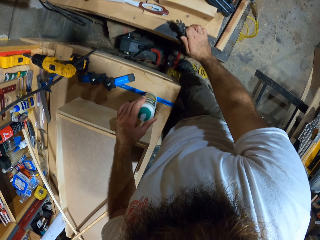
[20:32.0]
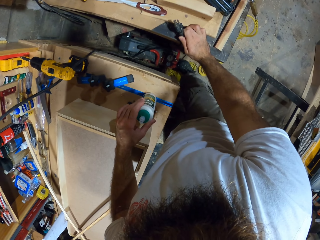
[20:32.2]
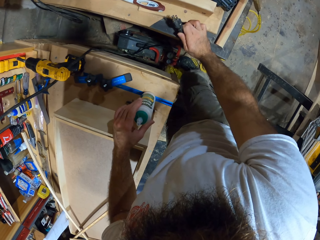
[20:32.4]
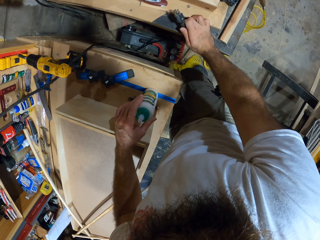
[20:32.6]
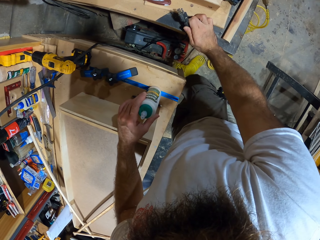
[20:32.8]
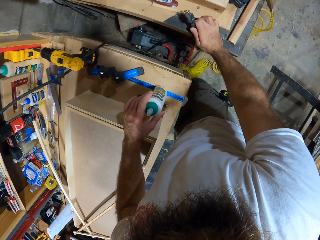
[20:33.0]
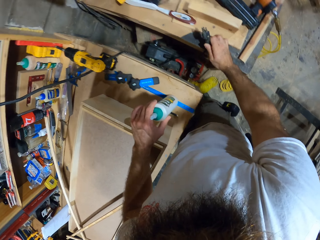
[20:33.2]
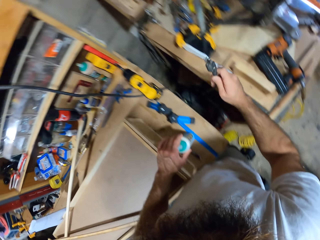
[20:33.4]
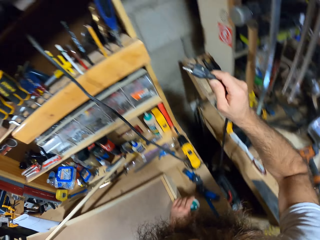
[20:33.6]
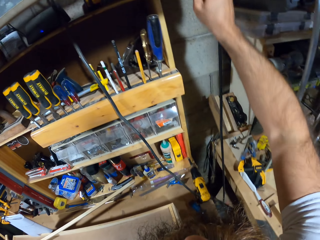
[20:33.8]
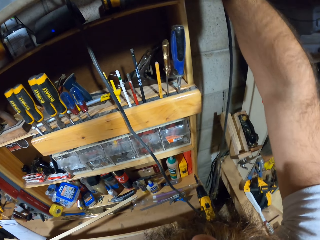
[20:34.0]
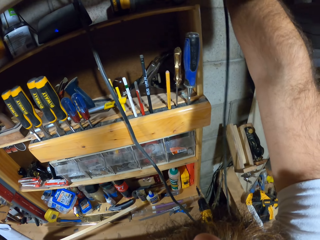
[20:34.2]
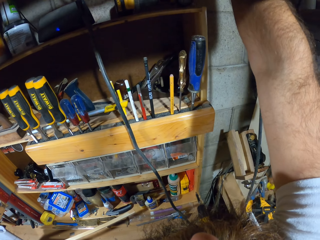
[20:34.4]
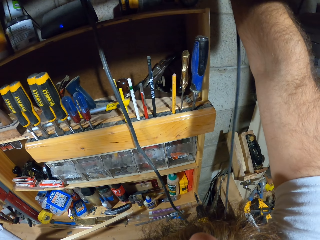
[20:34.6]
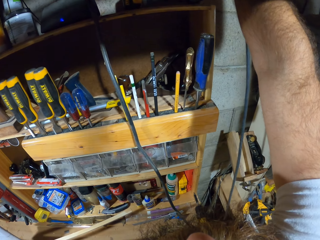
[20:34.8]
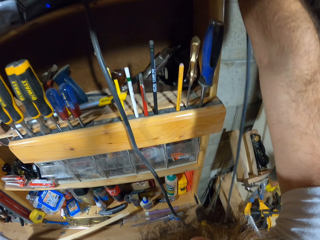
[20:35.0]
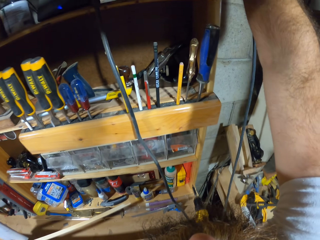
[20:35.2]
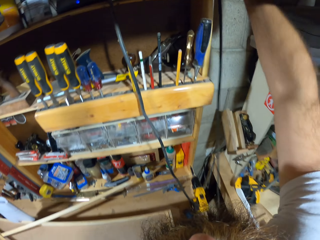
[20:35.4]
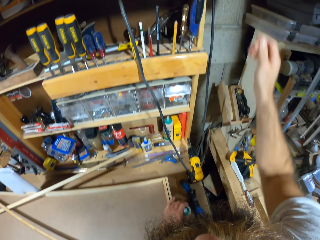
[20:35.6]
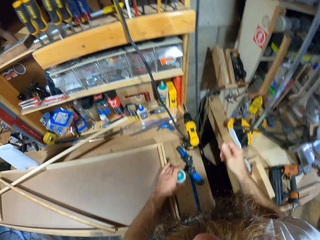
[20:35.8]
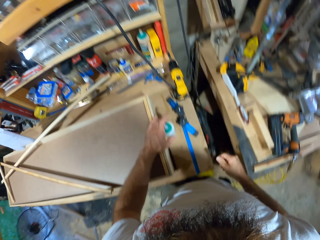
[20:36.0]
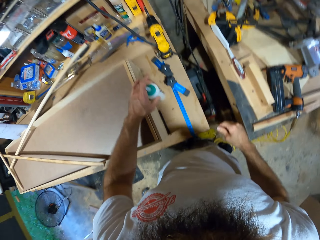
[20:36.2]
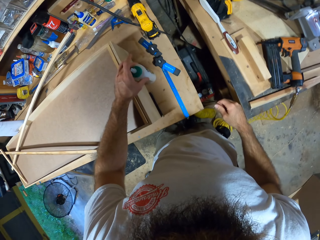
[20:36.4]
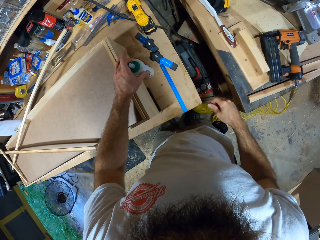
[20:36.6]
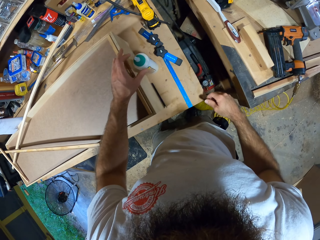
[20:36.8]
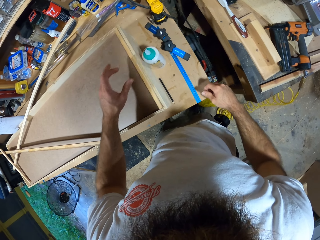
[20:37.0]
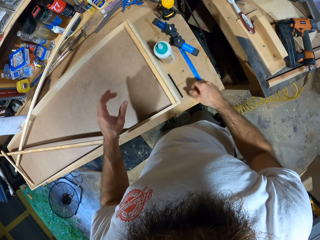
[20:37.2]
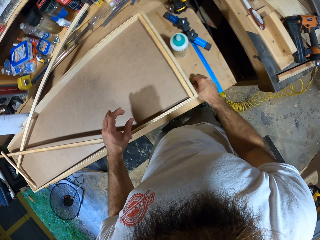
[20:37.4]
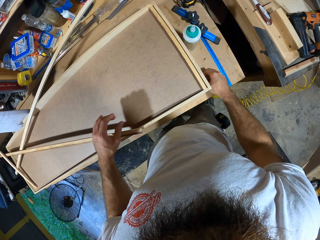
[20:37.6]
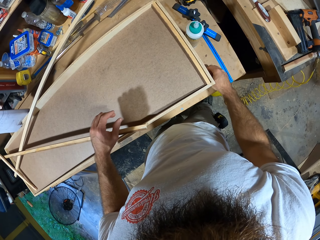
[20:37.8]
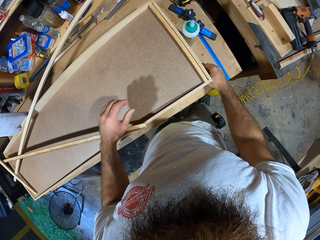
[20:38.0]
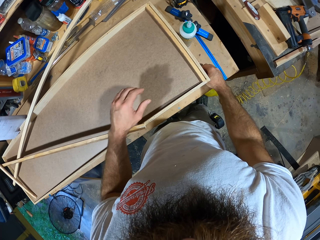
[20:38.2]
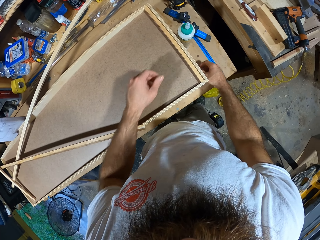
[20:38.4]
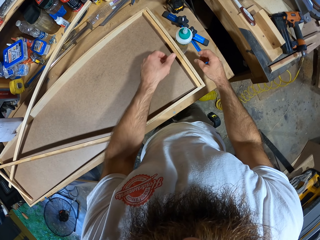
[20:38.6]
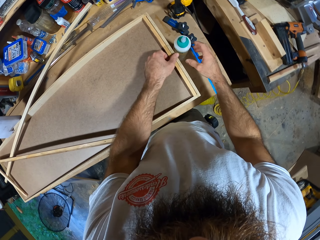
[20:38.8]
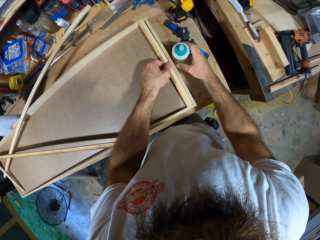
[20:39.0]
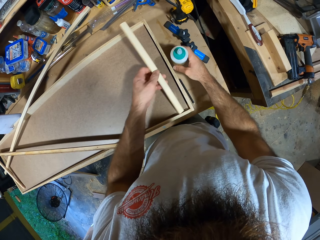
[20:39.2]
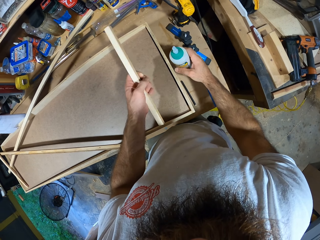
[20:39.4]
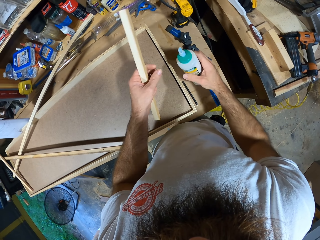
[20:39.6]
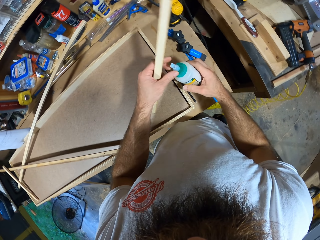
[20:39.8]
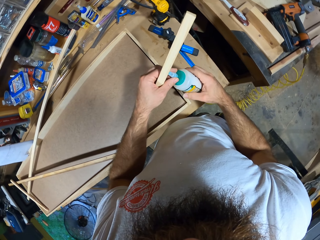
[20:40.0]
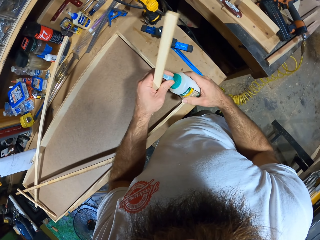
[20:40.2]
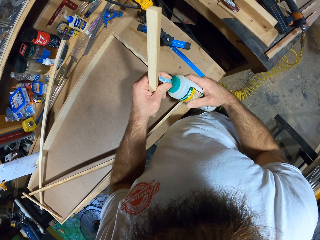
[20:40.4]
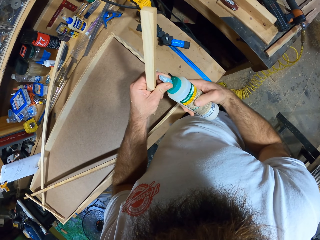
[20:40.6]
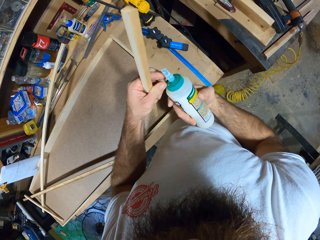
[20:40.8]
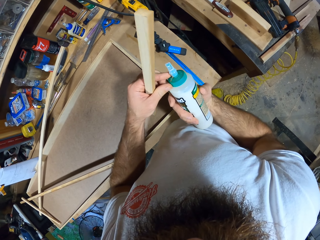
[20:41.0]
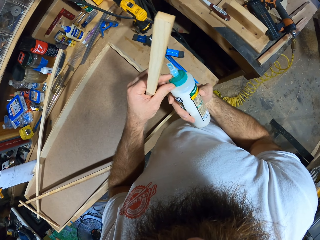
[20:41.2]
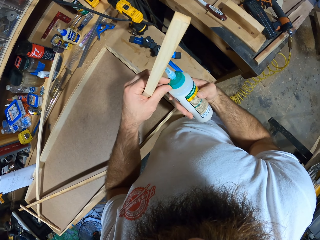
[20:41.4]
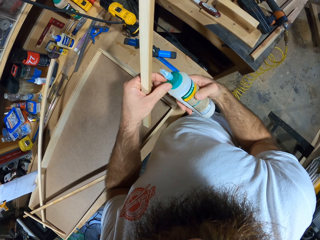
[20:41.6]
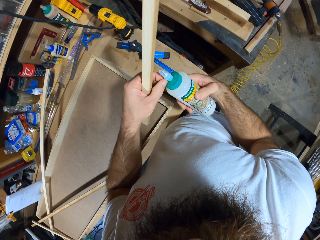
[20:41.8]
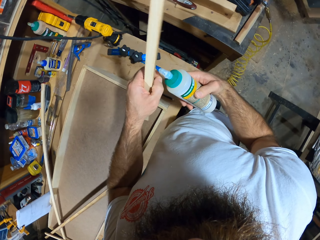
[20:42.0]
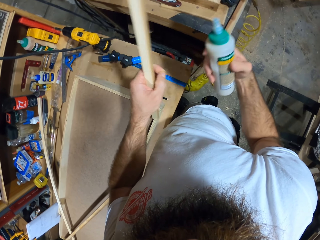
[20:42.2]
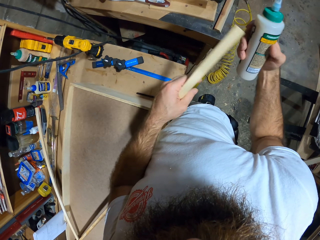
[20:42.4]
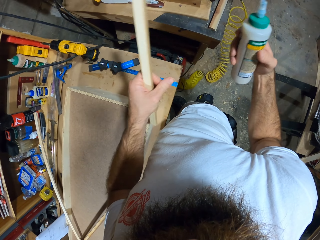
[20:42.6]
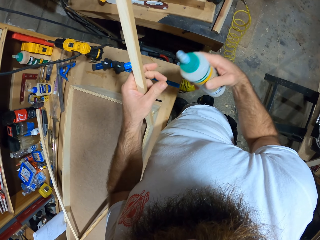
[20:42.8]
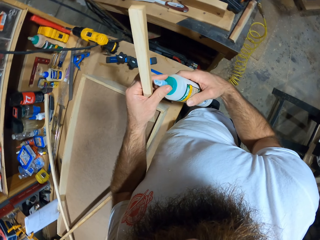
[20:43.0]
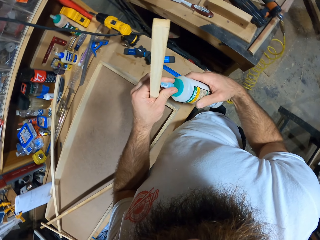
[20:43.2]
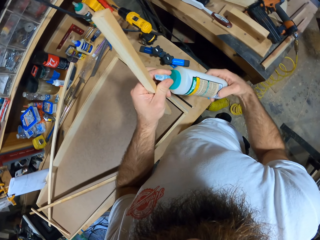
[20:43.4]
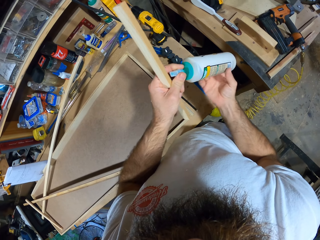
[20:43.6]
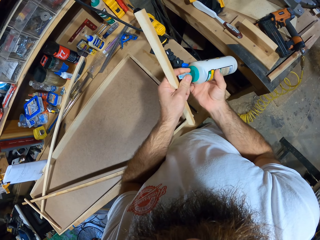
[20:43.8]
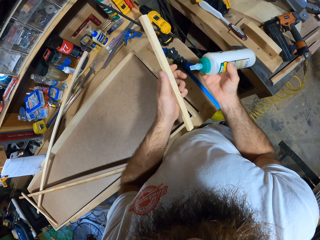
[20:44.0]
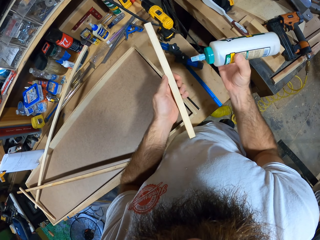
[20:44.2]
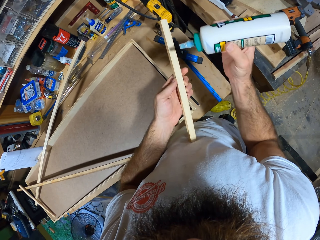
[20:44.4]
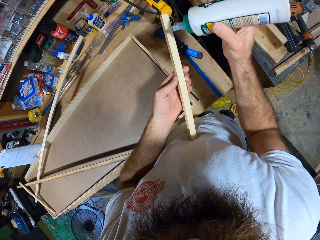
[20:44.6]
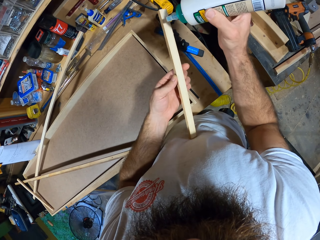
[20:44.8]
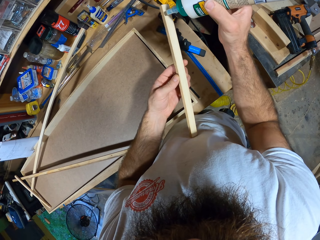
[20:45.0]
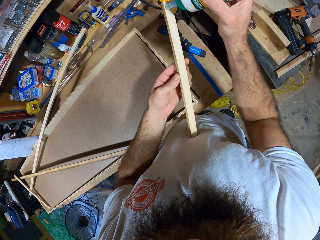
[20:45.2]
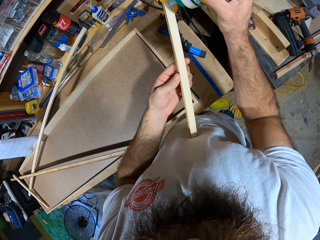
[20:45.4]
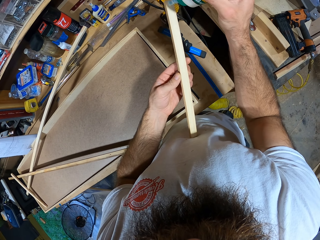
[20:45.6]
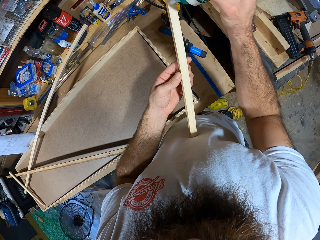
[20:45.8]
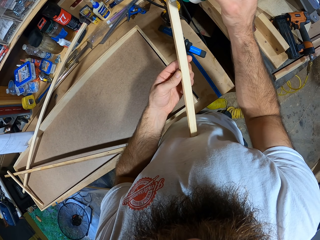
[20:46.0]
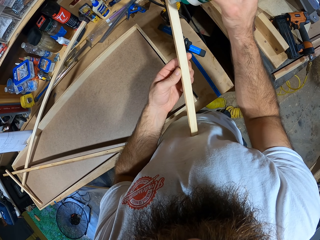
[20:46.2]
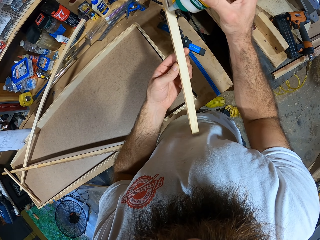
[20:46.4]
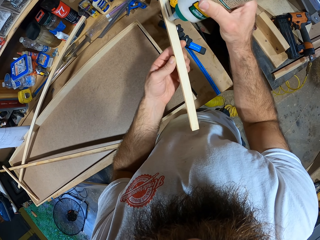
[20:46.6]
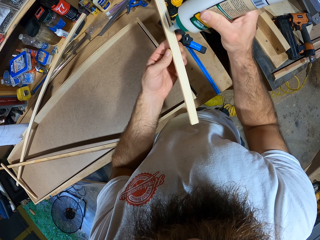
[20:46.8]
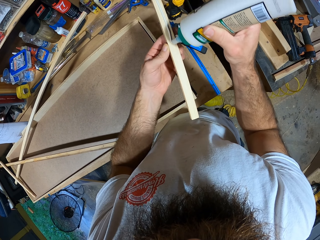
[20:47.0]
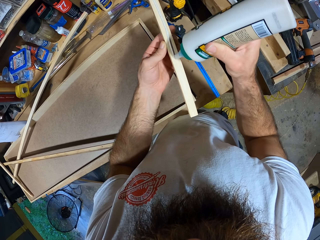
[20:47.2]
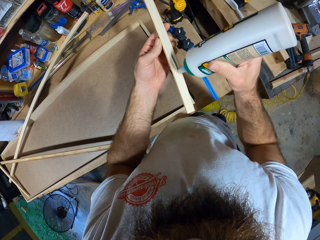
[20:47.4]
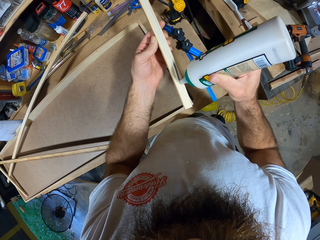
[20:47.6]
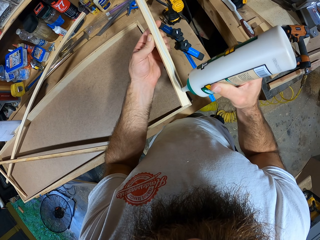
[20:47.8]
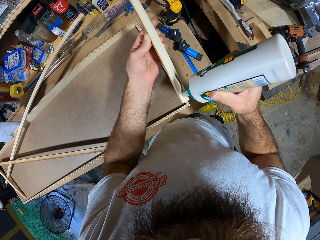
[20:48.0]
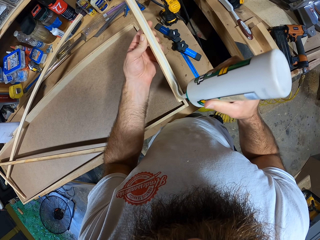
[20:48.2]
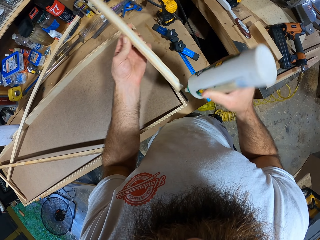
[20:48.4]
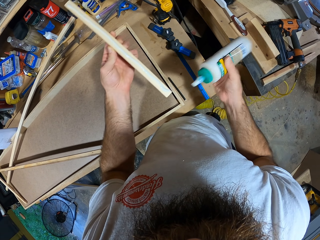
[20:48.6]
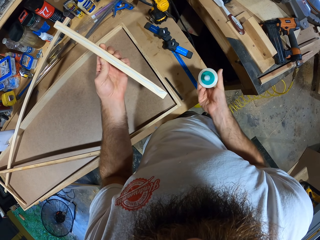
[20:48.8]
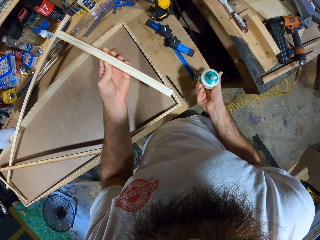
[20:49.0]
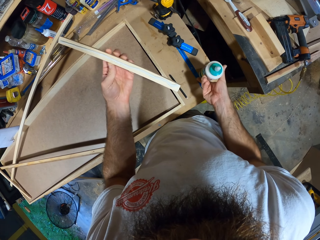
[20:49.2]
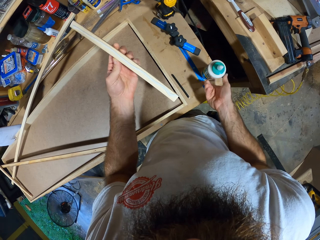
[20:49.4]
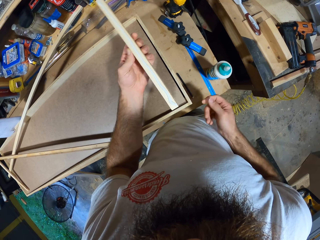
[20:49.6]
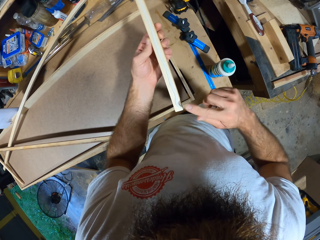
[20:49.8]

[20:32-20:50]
The camera wearer moves the battery with the right foot. He plugs the cable in a socket on the wall with his right hand. He adjusts the wood adhesive on the workbench with his left hand. He releases the hands from the bottle. He picks up the wooden stick from the wooden board with his left hand. He picks up the wood adhesive from the workbench with his right hand. He removes dirt from the wood adhesive with his left hand. He throws the dirt on the floor with his left hand. He applies adhesive on the wooden stick with the wood adhesive in his right hand. He drops the wood adhesive on the workbench with his right hand.

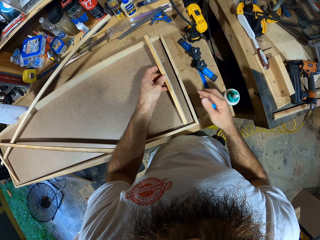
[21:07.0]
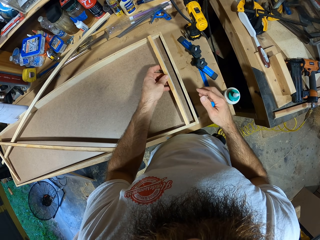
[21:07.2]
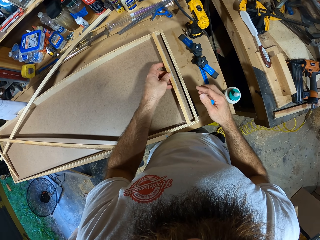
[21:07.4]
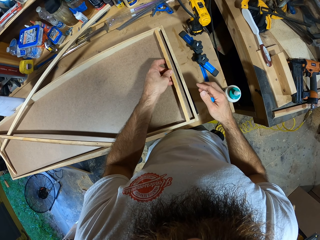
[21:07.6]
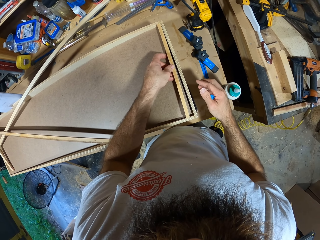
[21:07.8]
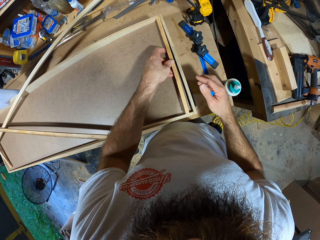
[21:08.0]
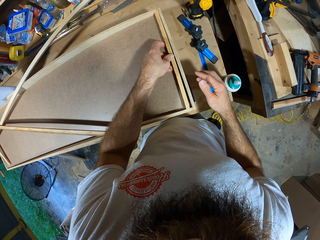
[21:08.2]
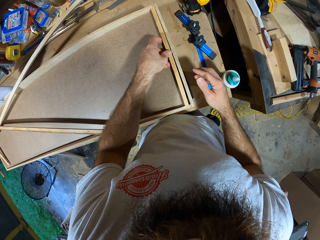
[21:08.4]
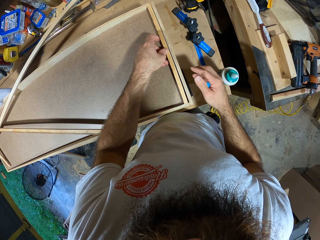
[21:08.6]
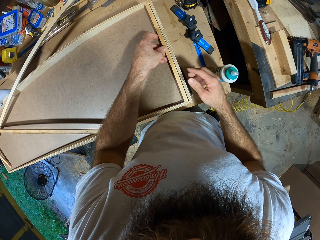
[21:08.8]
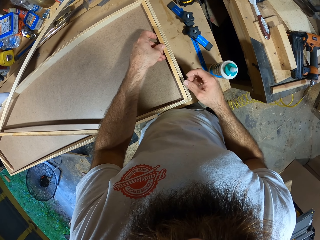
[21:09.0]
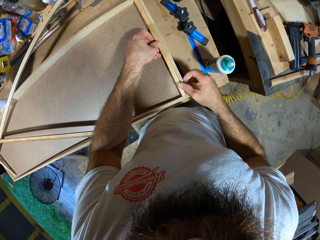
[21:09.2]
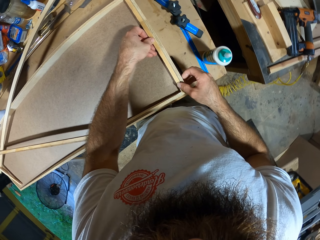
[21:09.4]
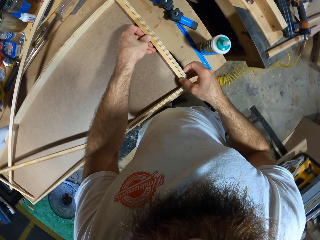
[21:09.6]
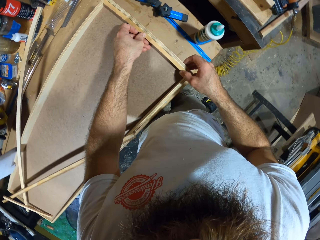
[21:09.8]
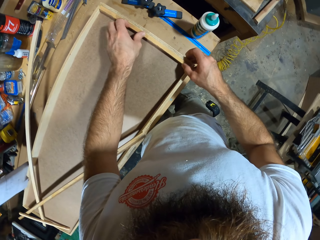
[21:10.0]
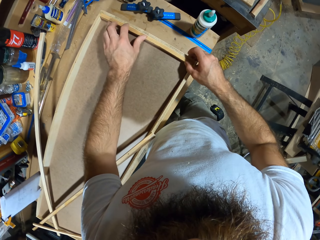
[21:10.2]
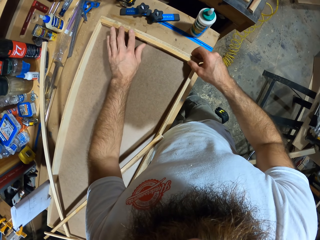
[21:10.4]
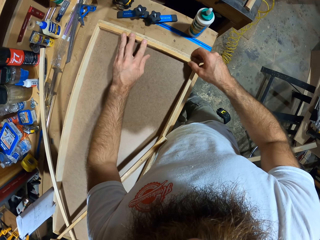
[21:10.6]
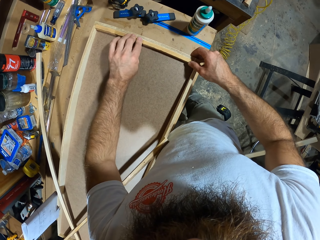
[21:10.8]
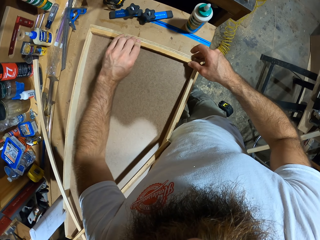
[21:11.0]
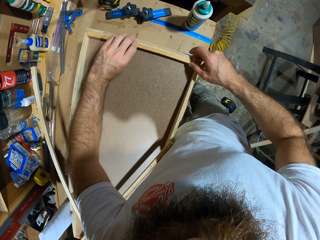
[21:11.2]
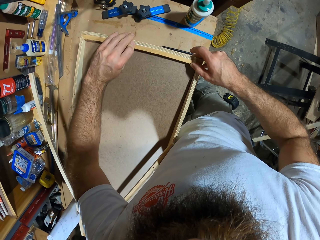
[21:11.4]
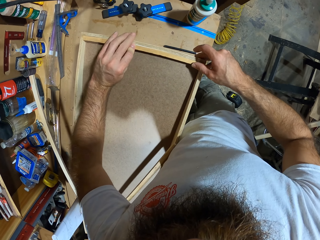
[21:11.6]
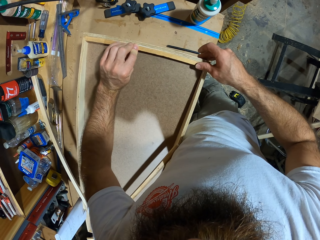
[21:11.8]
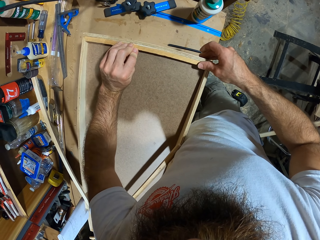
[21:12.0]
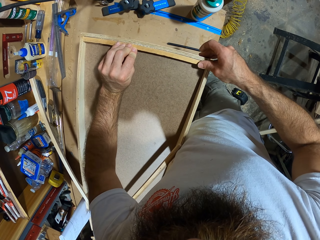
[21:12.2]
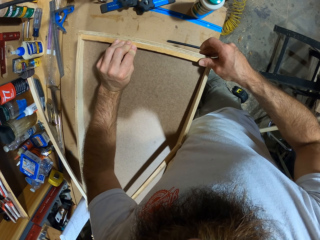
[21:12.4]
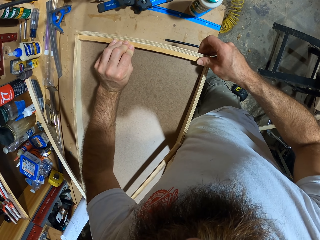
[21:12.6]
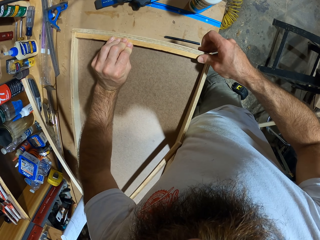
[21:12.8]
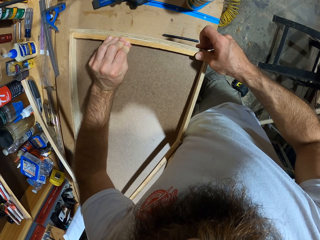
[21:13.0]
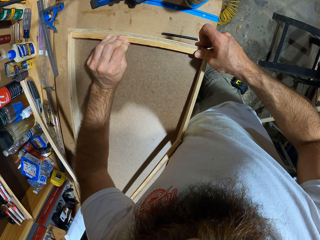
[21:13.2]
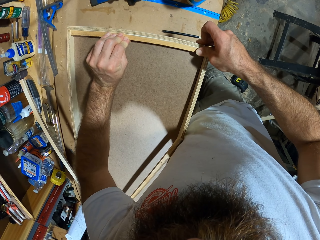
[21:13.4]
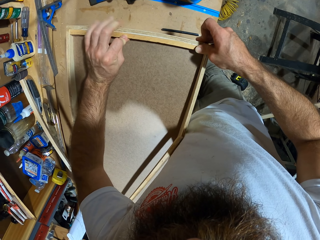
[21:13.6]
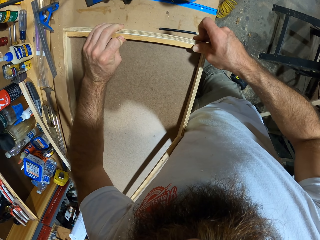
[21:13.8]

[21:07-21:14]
The camera wearer fits the wooden stick into the wooden board on the workbench with his hands.
